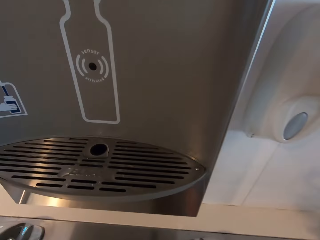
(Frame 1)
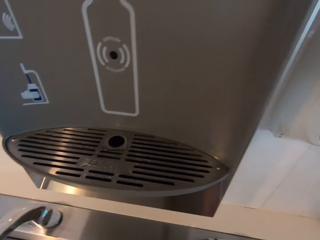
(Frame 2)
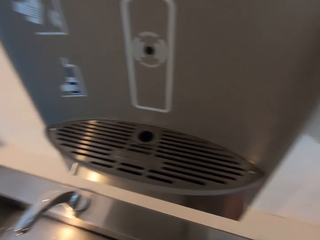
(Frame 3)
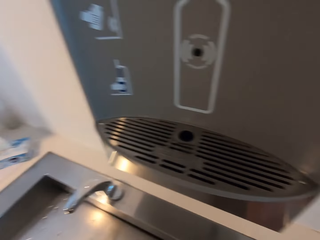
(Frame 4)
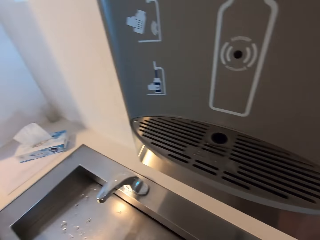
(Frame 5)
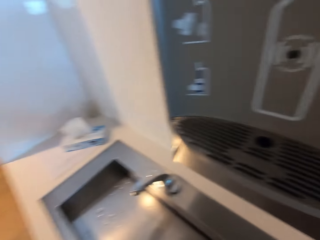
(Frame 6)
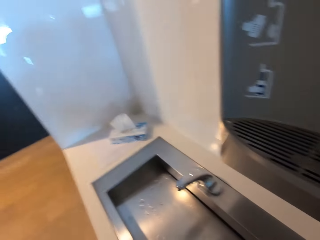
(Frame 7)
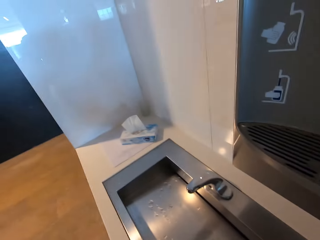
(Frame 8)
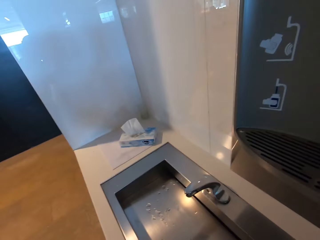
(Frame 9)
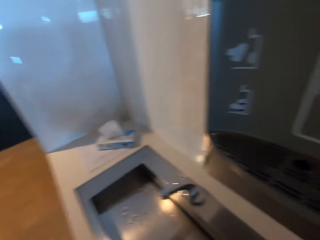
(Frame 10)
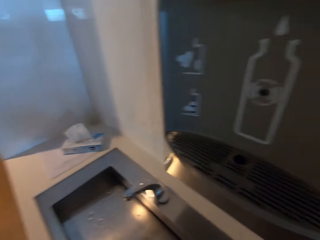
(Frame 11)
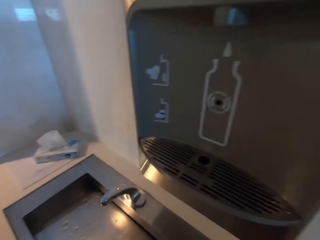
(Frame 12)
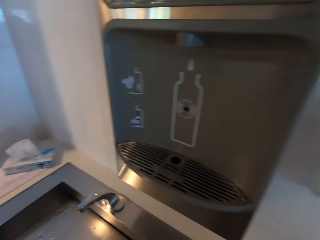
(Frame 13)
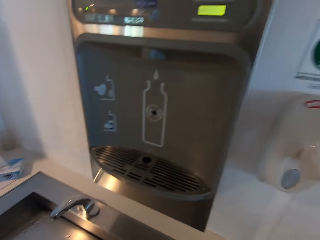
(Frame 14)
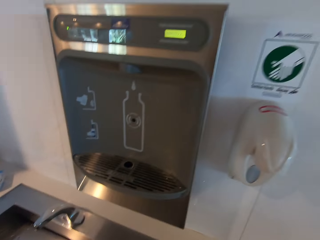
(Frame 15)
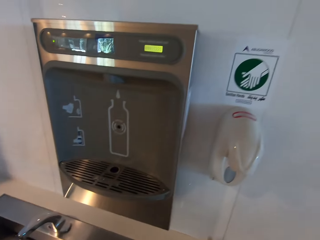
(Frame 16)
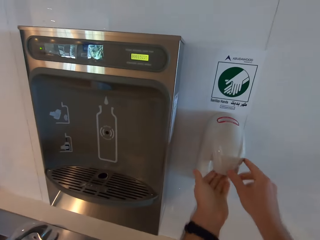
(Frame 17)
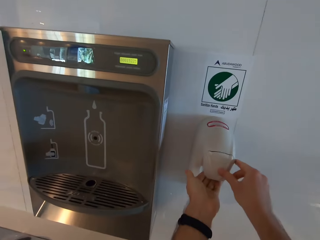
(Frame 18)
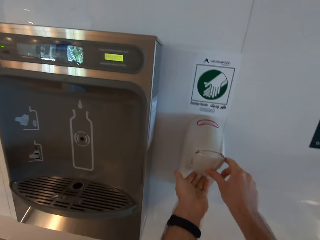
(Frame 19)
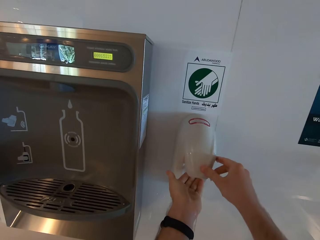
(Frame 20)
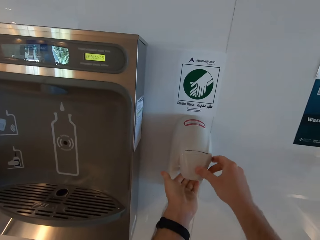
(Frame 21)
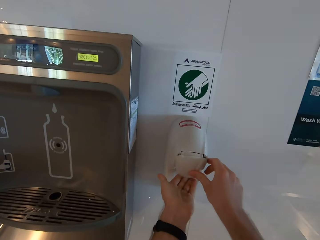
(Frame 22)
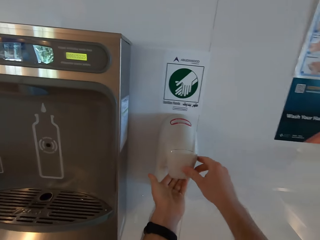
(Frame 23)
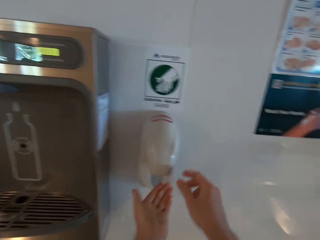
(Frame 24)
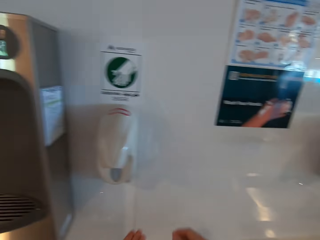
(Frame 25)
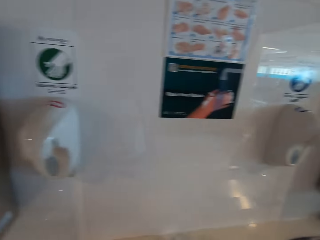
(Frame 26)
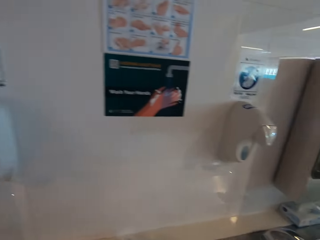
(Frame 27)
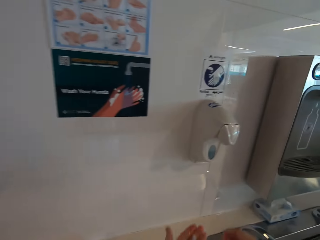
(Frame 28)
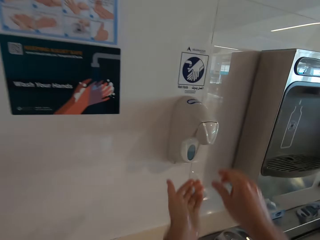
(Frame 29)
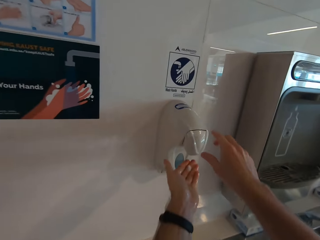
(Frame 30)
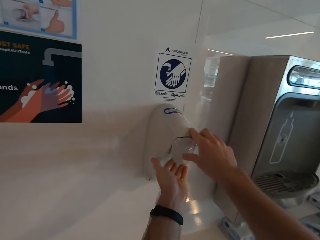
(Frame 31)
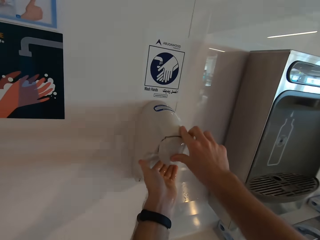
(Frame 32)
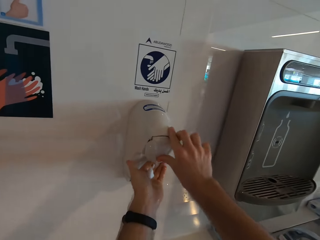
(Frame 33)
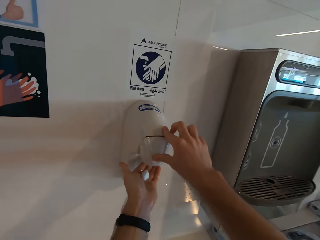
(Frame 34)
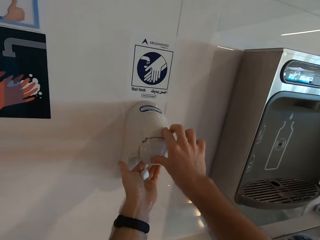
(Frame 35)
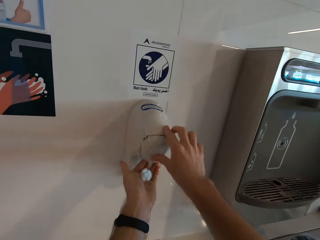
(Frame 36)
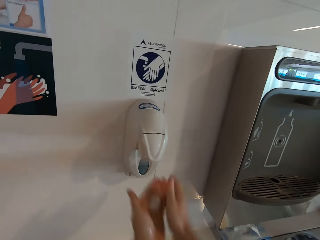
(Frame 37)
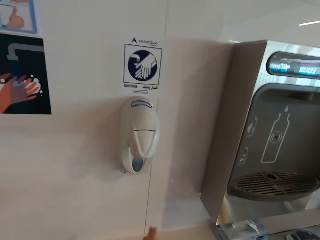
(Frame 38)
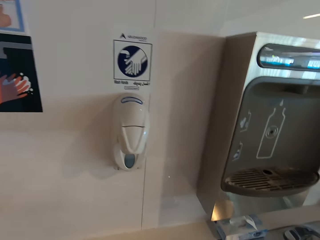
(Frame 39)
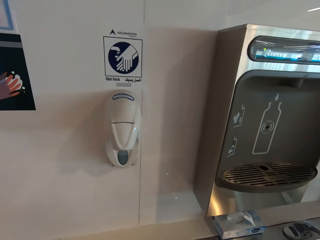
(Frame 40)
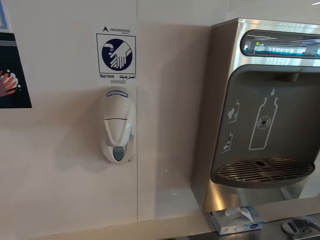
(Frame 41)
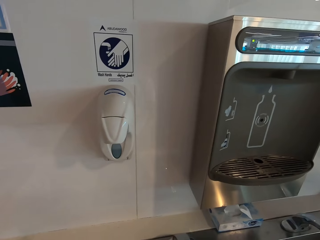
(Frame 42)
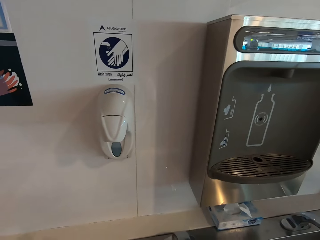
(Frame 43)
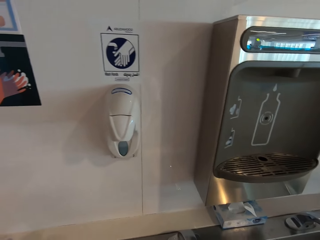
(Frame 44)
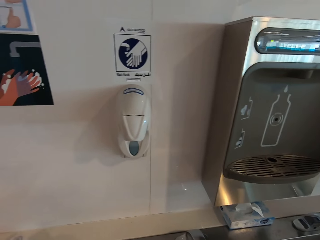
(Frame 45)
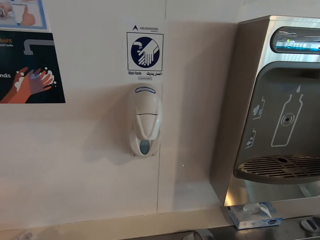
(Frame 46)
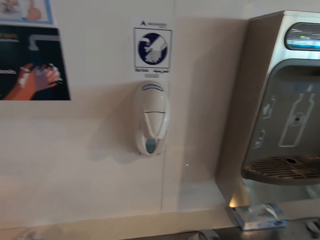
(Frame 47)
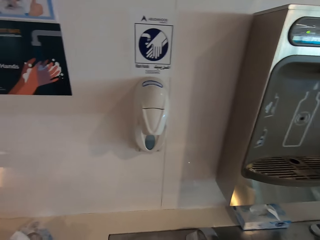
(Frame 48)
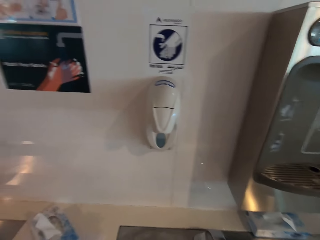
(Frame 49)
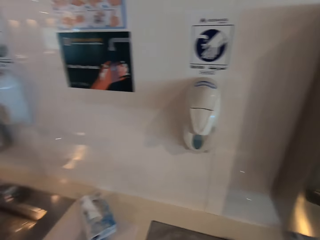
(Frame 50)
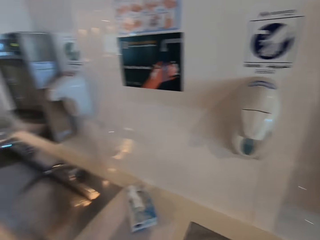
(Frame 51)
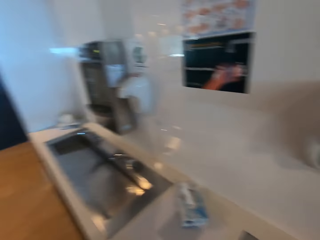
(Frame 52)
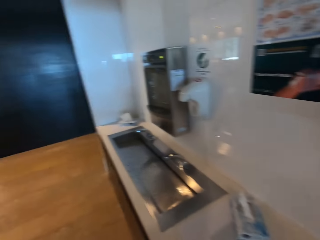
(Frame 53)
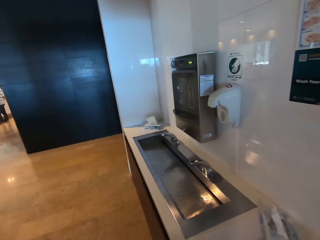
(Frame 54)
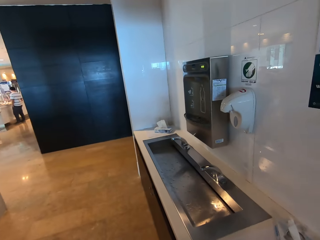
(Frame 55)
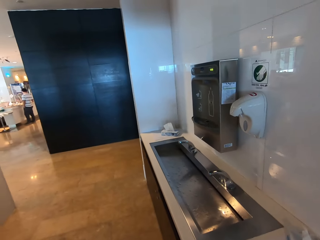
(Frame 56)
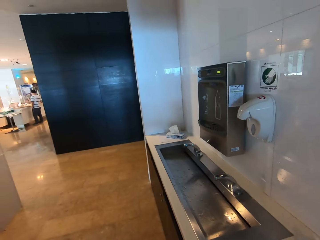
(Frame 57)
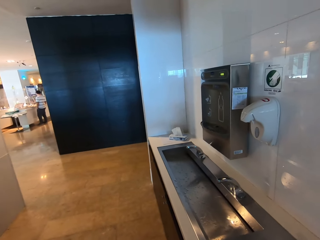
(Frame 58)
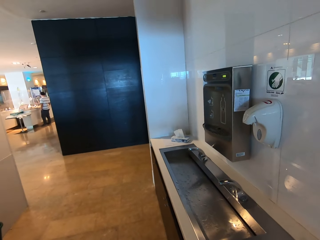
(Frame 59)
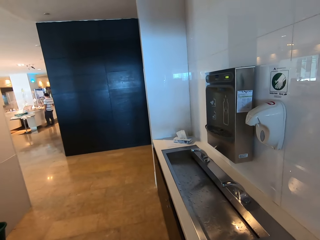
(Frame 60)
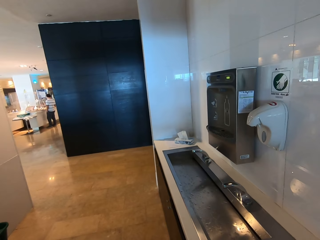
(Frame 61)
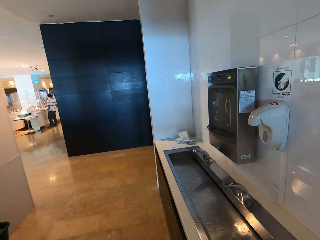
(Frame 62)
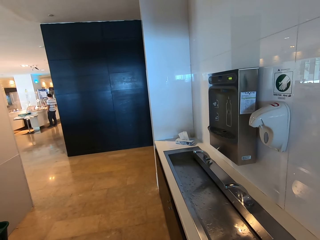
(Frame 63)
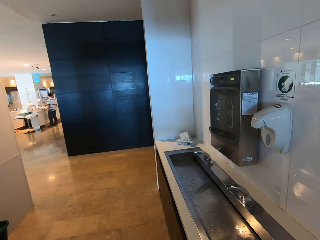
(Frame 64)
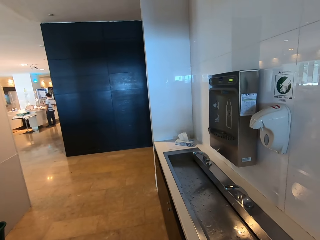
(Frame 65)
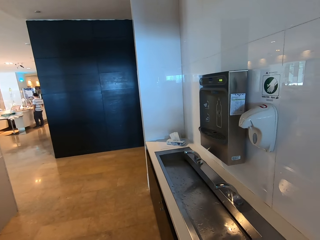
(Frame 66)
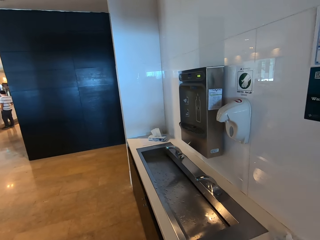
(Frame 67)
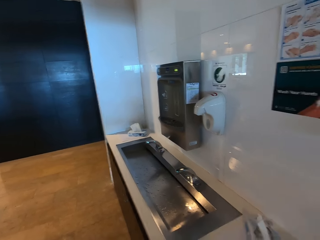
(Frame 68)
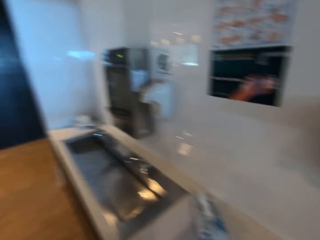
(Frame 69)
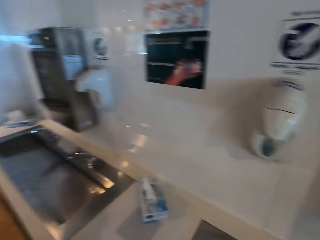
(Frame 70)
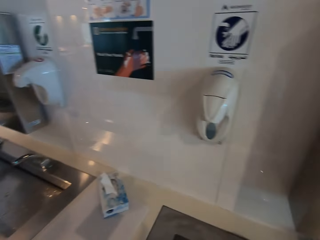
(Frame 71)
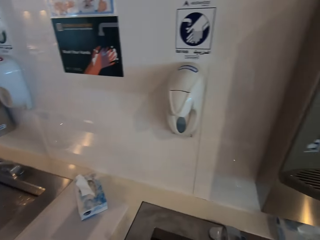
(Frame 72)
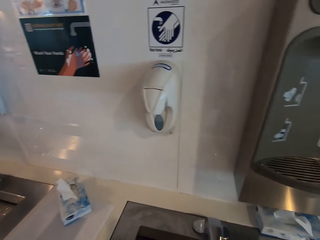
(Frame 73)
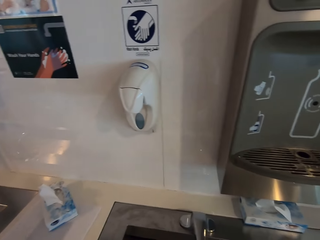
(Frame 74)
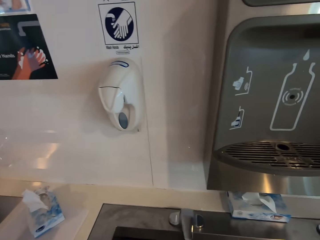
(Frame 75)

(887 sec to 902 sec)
The camera wearer presses a soap dispenser. They press the soap dispenser again. They move to the sink.

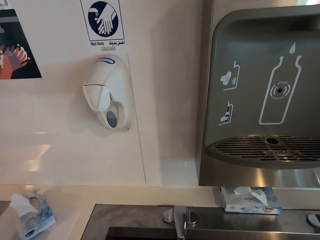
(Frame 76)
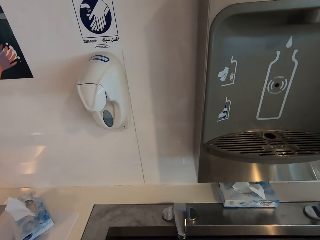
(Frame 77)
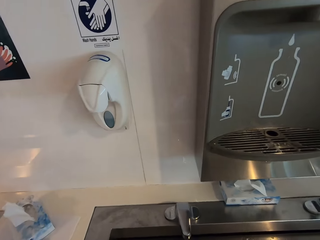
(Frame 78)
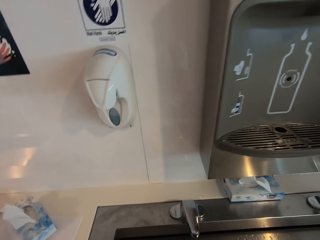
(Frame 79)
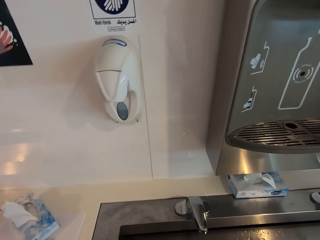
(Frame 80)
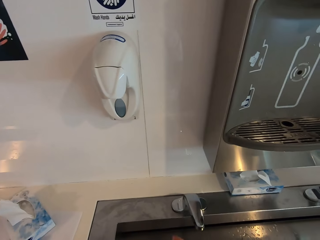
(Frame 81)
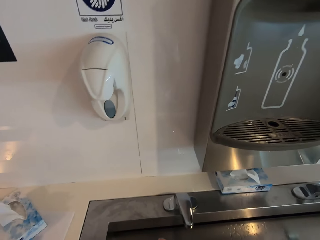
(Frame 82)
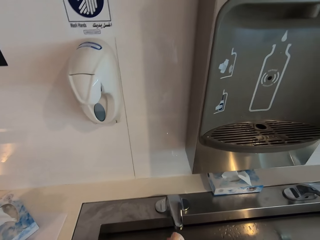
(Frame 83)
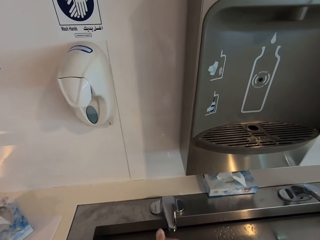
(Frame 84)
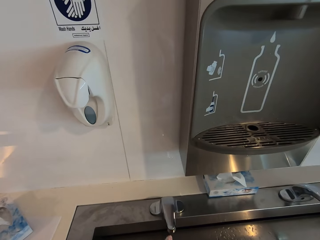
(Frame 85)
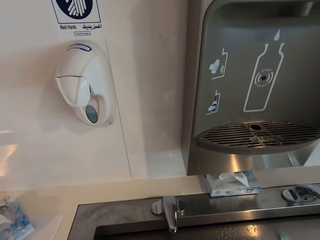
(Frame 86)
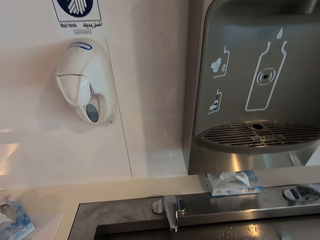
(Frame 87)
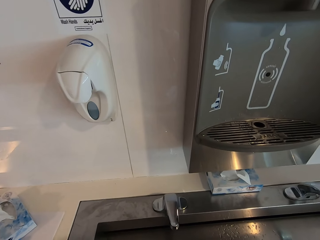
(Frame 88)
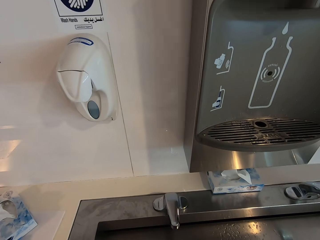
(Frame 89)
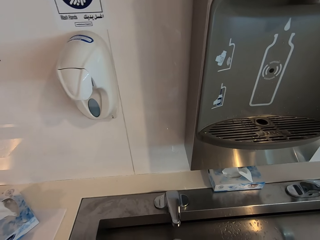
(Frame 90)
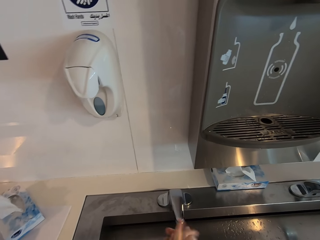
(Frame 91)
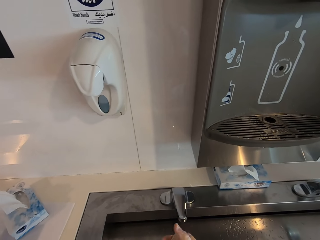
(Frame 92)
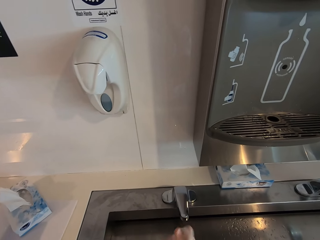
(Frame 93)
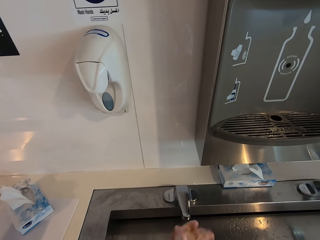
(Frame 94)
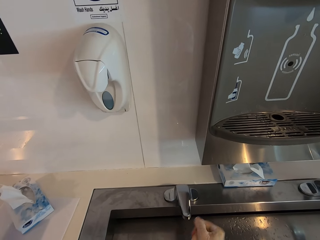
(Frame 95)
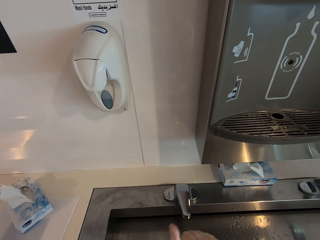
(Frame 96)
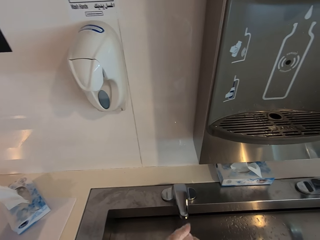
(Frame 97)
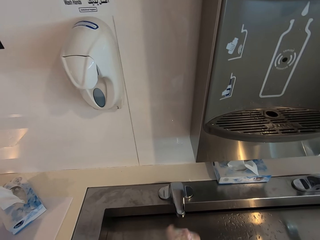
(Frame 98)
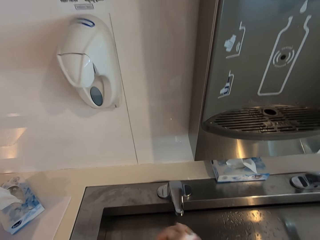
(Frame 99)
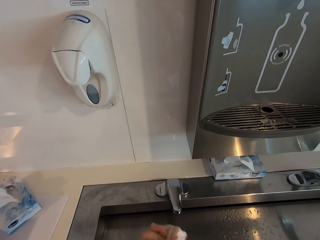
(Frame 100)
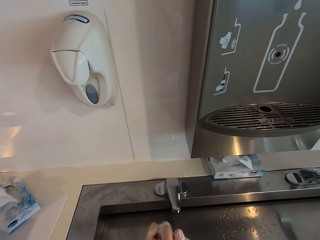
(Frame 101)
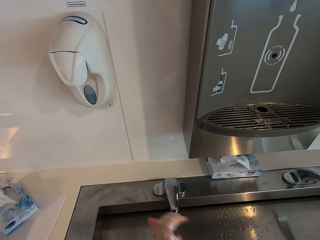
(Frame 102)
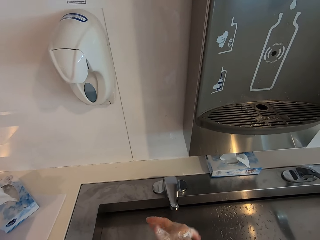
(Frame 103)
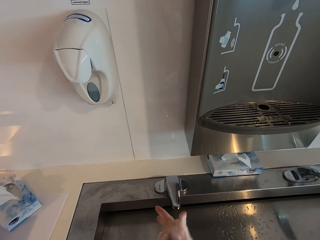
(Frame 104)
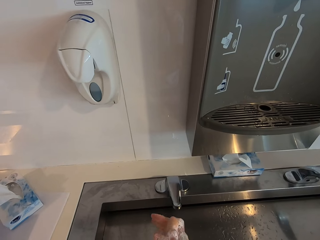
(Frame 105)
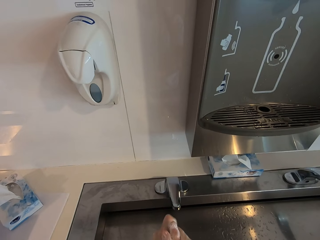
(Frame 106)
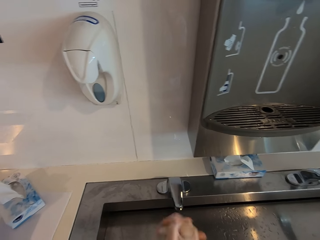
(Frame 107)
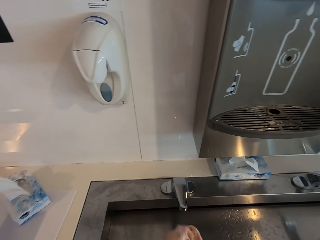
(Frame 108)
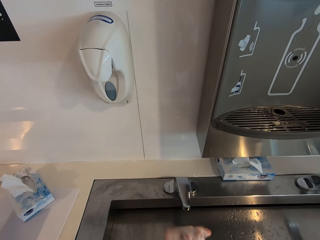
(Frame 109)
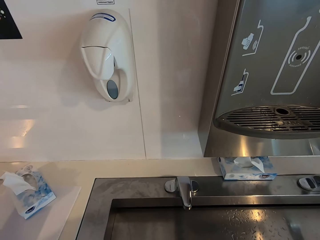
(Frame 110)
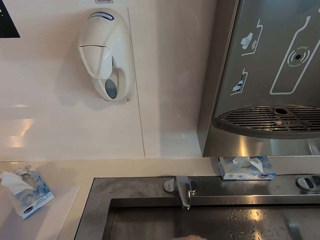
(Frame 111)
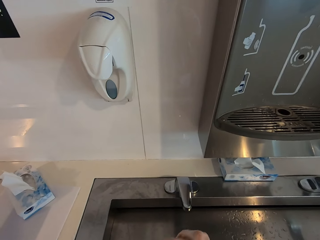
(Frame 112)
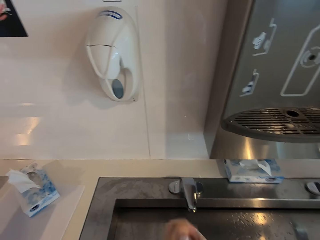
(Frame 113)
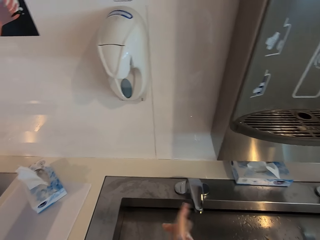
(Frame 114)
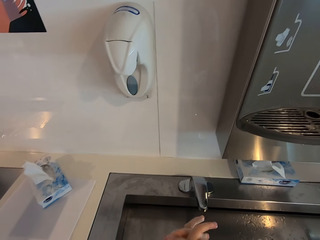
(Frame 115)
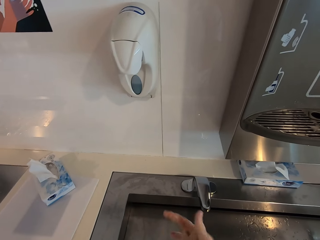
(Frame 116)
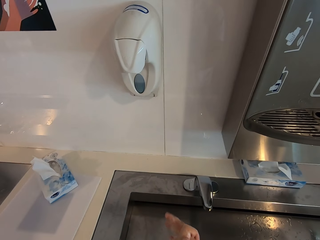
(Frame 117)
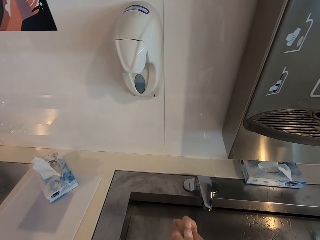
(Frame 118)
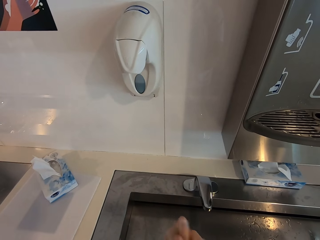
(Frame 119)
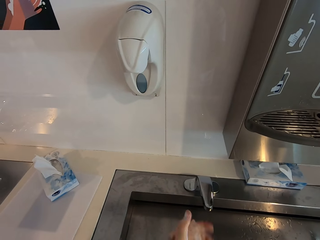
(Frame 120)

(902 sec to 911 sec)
The camera wearer rubs hands together gently with soap.
